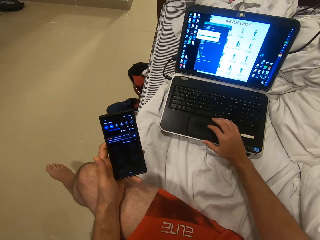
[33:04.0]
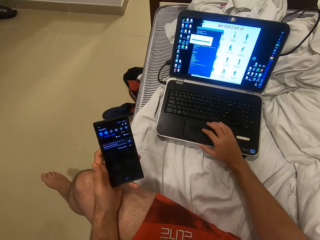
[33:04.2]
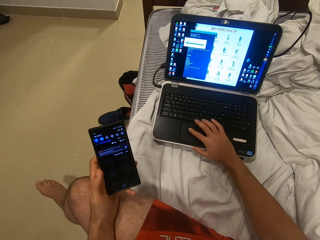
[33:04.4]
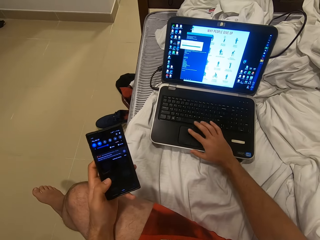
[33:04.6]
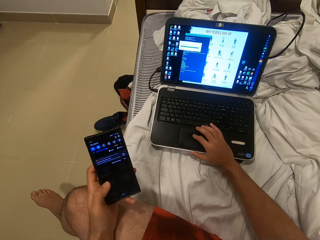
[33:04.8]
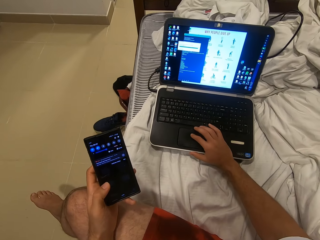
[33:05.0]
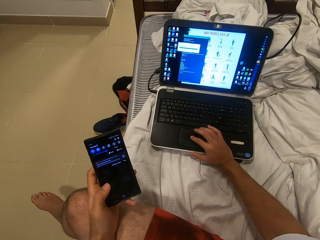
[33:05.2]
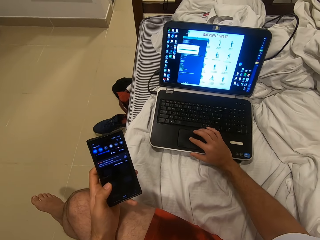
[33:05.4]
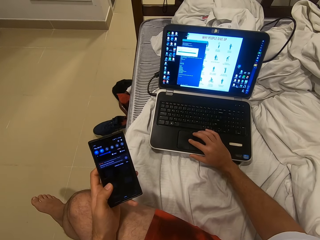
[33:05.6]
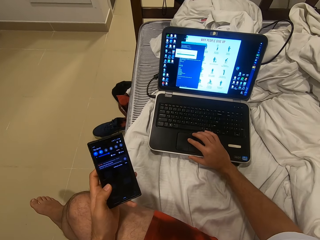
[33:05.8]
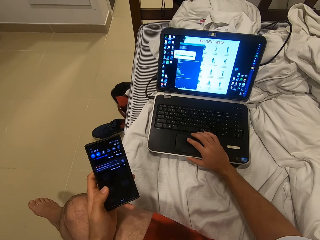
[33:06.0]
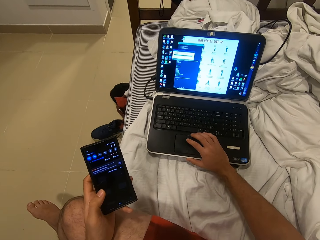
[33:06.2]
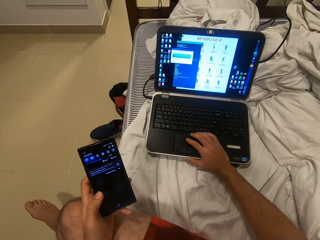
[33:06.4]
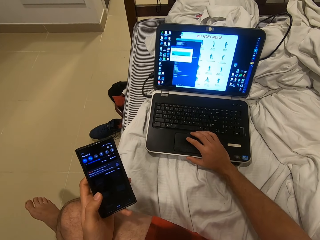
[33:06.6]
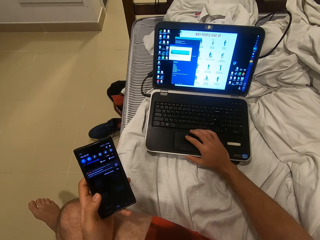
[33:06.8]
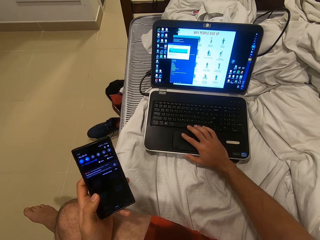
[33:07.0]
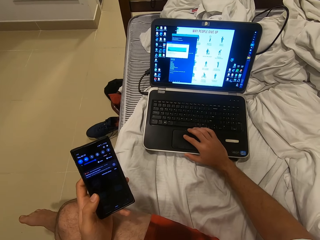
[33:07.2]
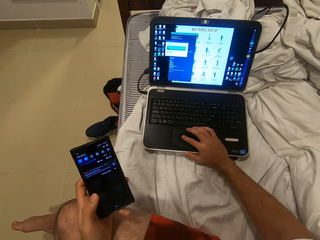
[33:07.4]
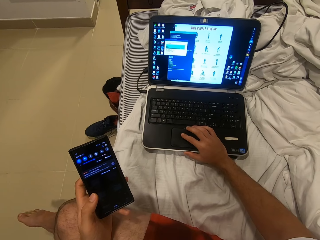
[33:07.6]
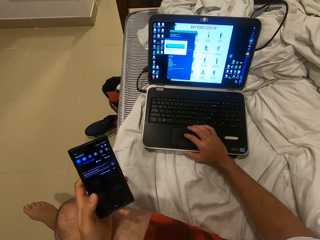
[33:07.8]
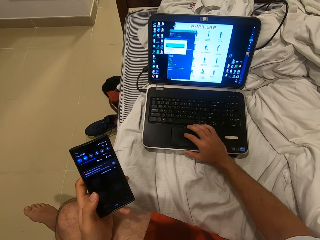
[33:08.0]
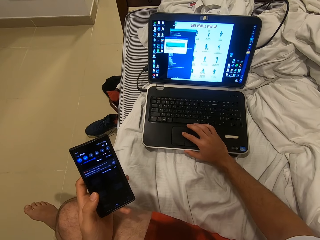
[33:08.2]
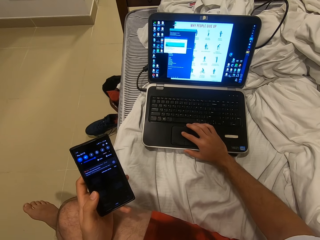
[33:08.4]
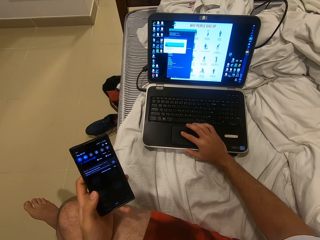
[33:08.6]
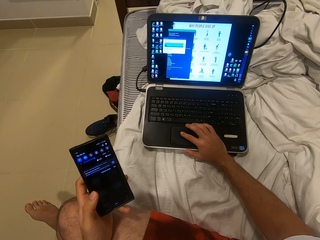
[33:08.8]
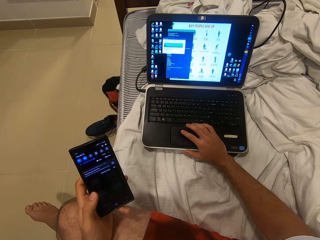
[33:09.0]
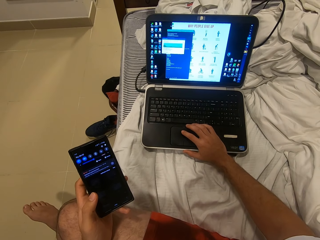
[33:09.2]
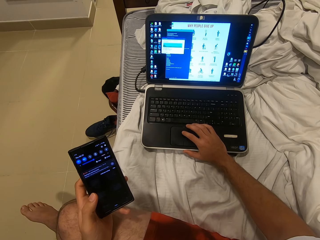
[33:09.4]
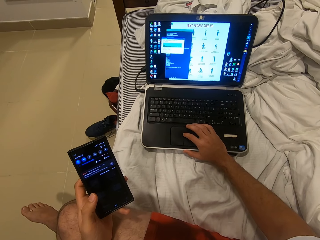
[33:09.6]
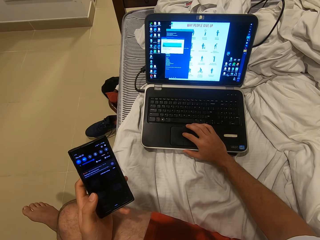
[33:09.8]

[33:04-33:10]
The camera wearer touches the touch pad.

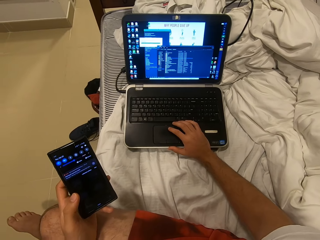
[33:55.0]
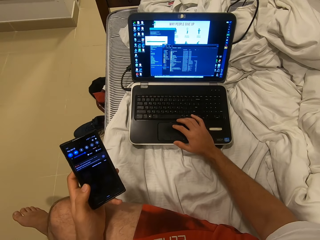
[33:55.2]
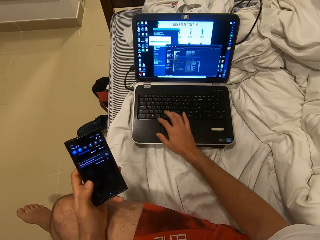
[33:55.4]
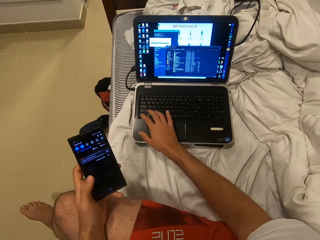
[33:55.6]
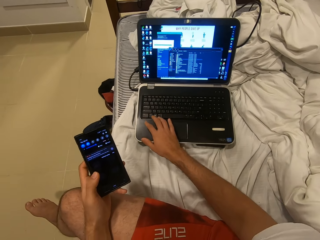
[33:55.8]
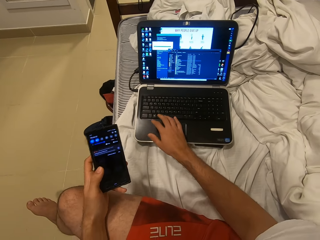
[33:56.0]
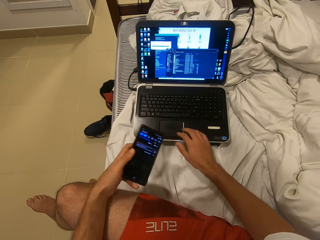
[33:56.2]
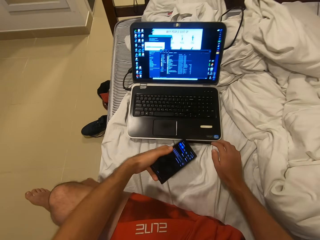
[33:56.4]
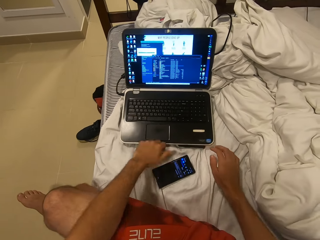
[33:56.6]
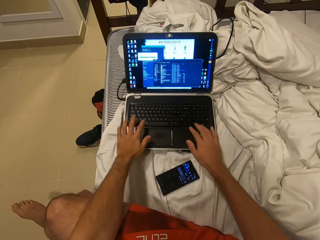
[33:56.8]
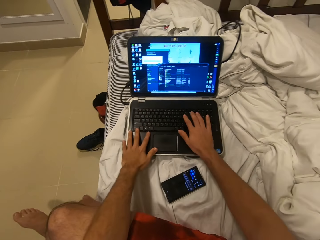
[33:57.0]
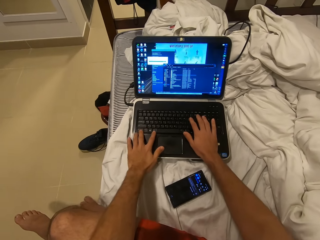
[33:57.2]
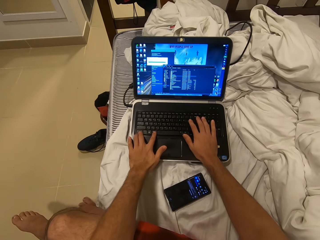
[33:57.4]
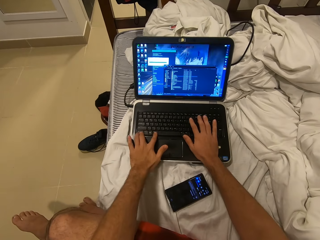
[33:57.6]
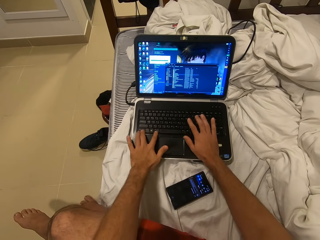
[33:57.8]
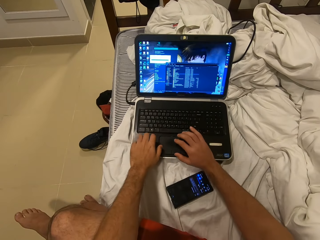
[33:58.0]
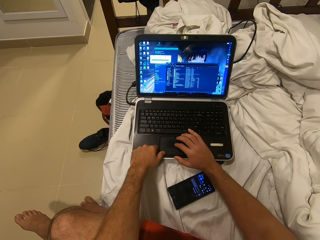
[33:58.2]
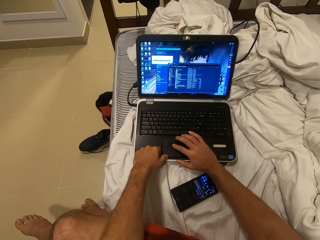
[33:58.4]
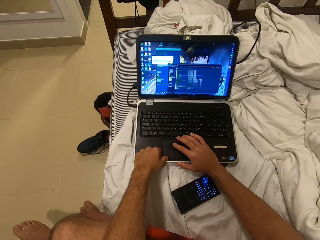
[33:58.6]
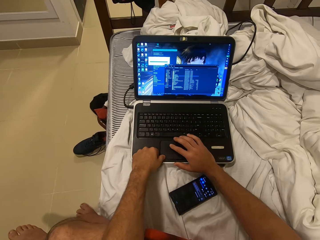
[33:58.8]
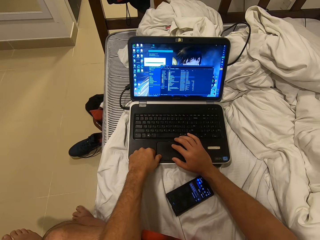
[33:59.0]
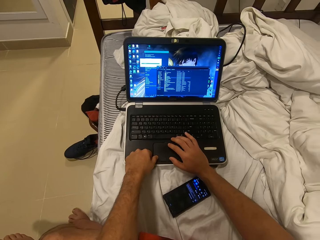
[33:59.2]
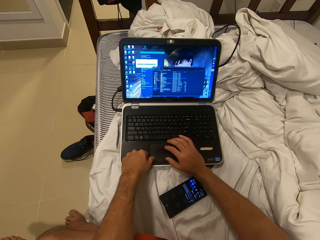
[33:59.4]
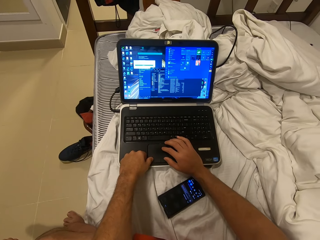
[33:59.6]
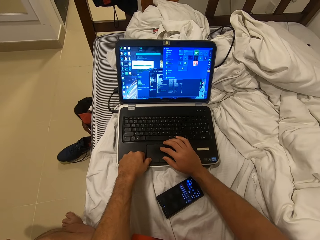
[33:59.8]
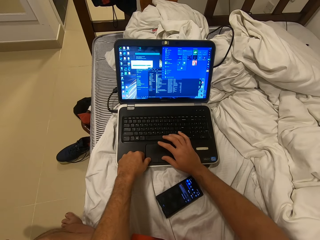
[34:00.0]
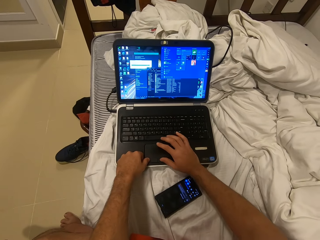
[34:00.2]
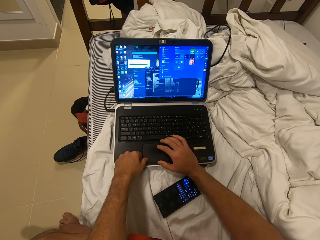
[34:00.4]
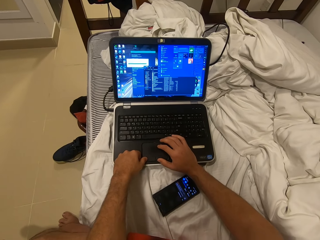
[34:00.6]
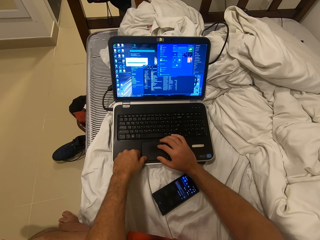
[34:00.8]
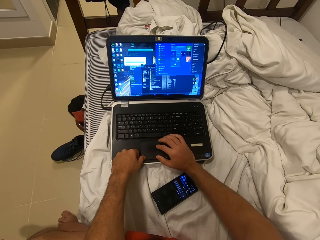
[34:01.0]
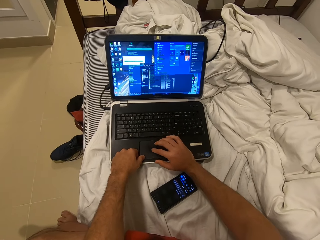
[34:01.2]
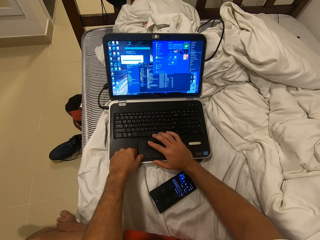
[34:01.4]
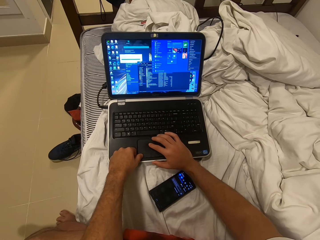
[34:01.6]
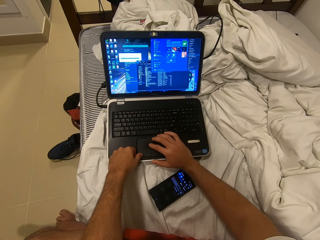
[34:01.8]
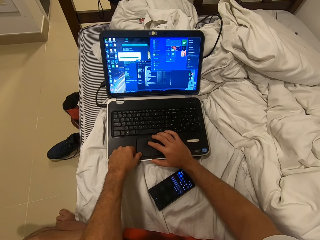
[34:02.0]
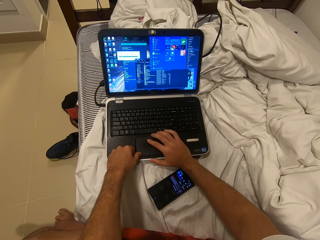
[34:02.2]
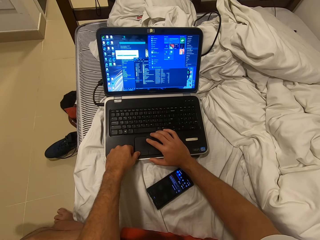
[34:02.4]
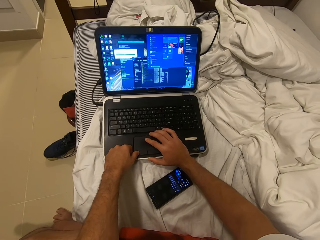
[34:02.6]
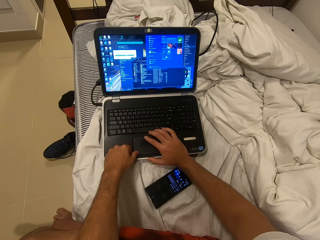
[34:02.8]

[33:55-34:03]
The camera wearer puts his mobile phone down on the bed. He types on the keyboard with both hands. He operates a laptop.

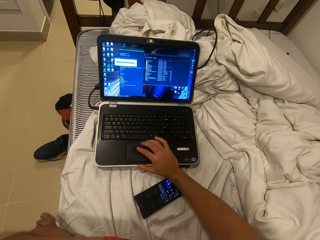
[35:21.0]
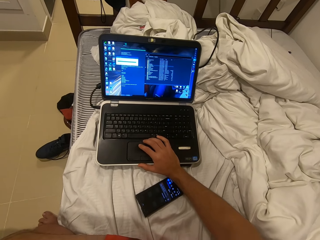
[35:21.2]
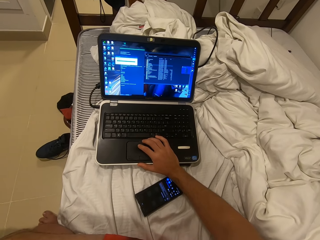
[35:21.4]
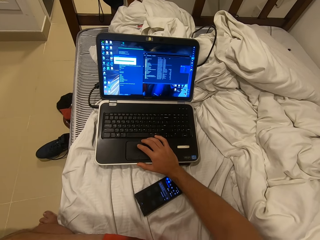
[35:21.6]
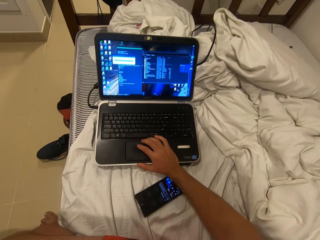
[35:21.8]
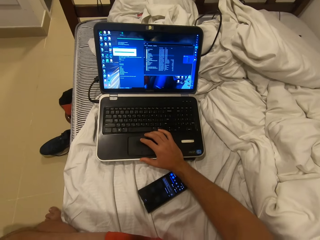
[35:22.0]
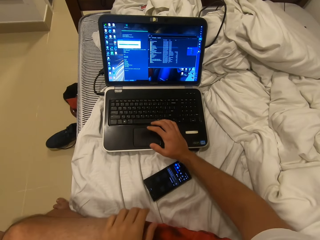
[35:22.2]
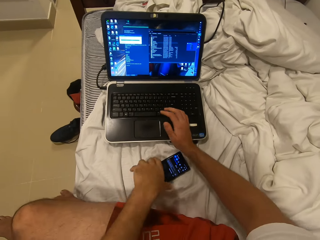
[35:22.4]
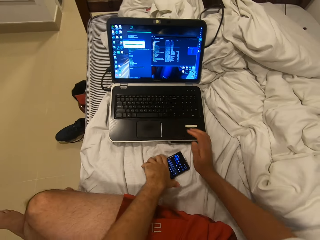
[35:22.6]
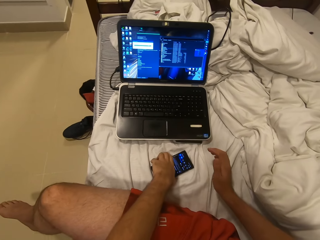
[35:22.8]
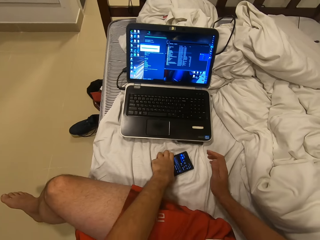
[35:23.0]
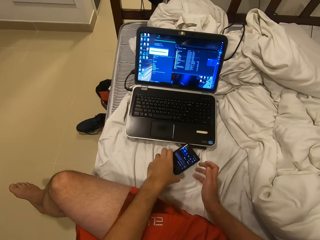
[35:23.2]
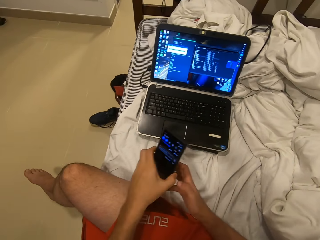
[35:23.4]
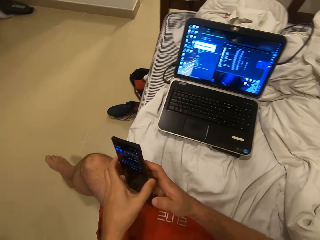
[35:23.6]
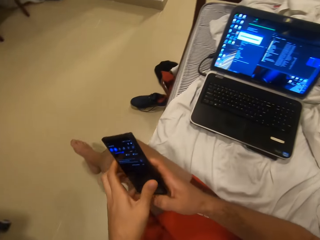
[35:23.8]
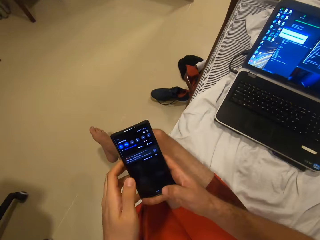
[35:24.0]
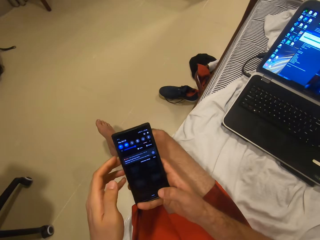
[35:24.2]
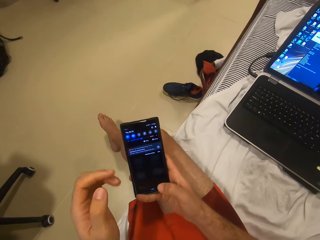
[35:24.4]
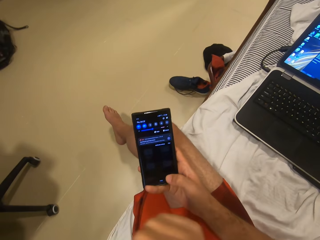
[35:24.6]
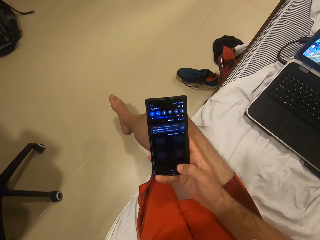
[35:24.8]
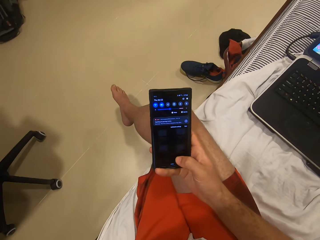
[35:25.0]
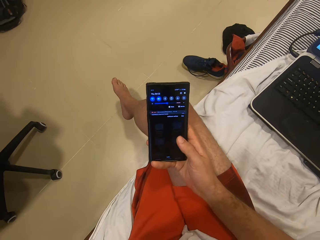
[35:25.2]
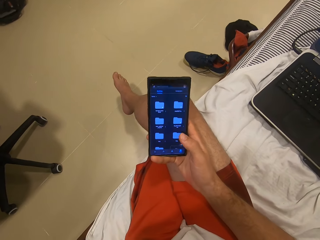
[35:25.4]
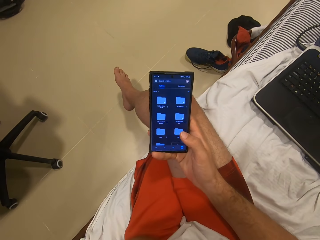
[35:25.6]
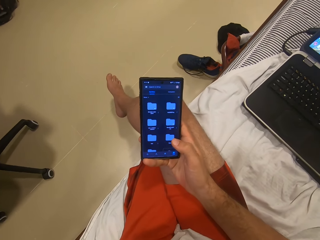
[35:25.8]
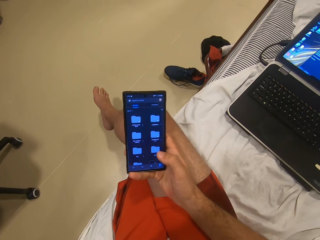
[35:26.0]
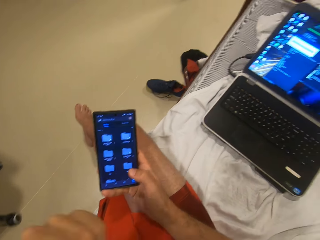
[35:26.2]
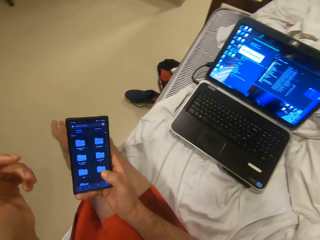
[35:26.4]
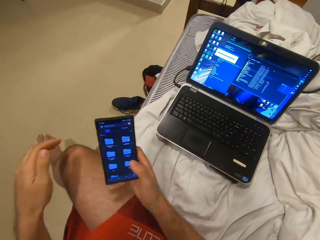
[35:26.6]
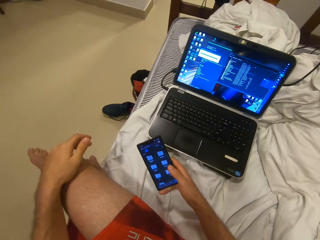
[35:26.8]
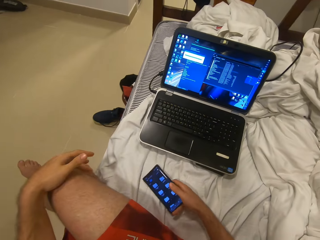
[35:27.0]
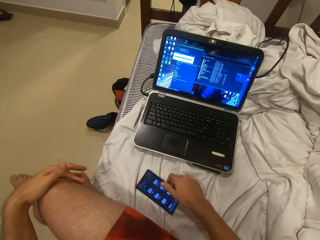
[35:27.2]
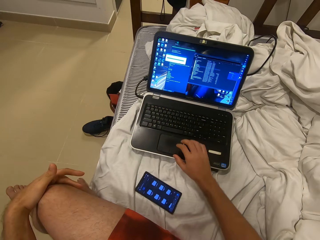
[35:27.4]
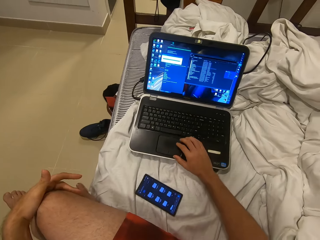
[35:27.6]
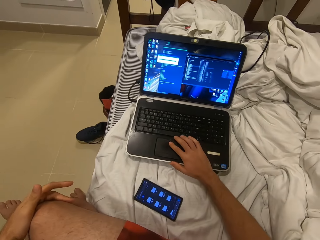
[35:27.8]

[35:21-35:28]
The camera wearer takes a phone. They operate the phone. They put the phone down.
